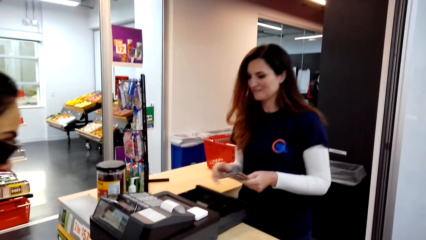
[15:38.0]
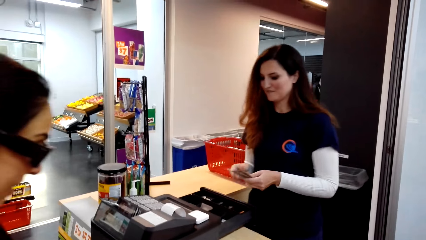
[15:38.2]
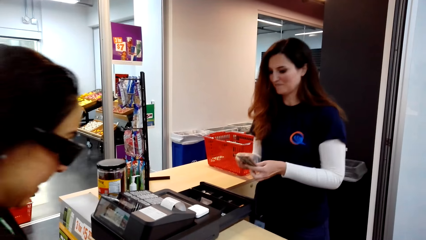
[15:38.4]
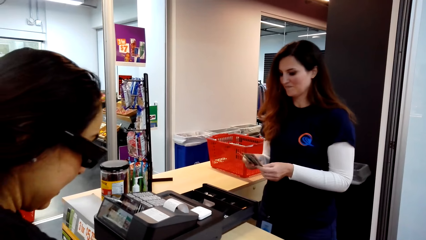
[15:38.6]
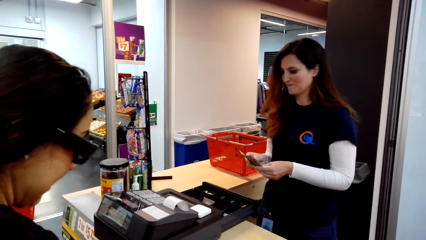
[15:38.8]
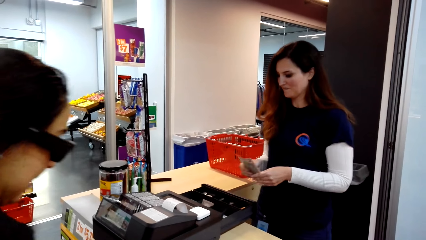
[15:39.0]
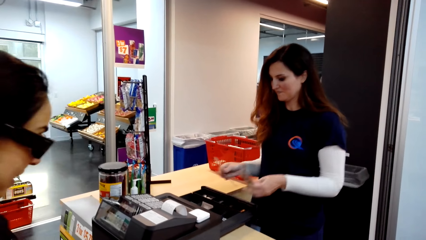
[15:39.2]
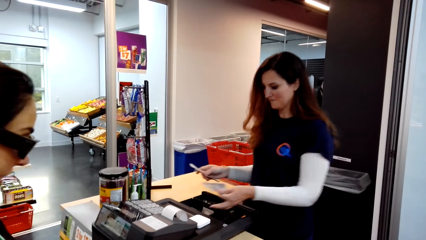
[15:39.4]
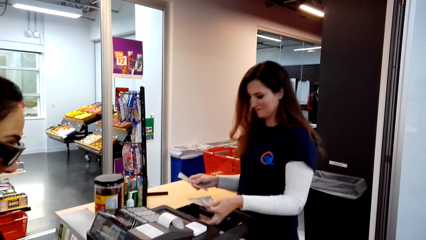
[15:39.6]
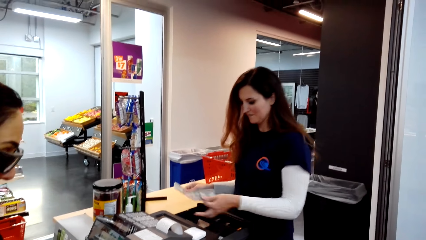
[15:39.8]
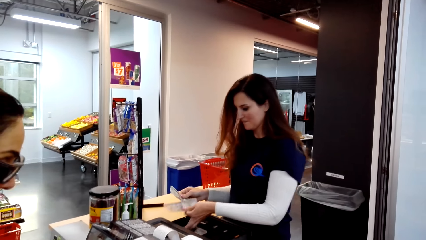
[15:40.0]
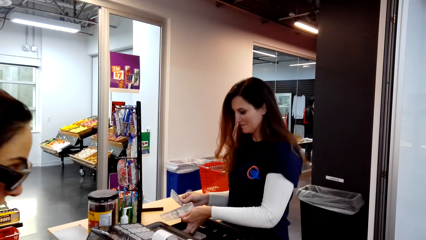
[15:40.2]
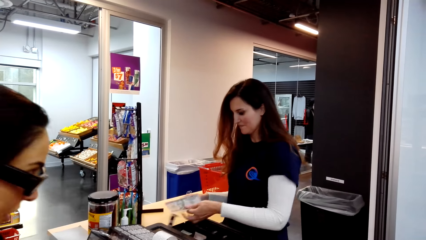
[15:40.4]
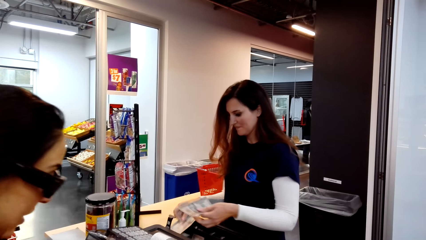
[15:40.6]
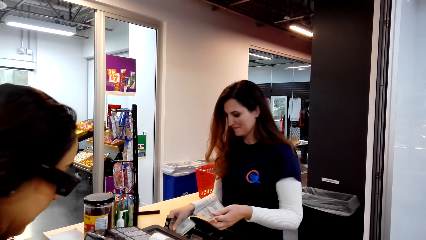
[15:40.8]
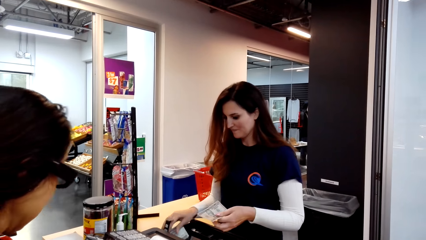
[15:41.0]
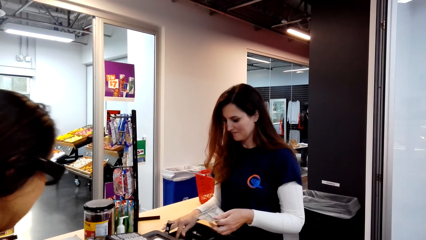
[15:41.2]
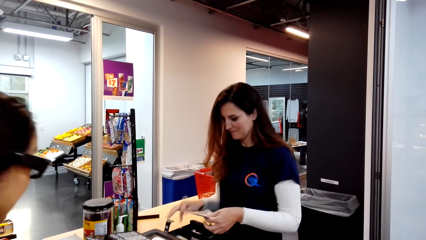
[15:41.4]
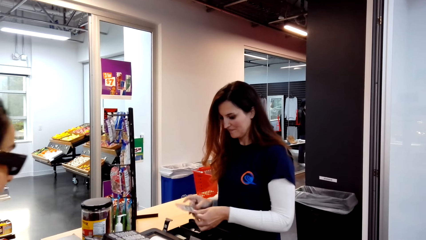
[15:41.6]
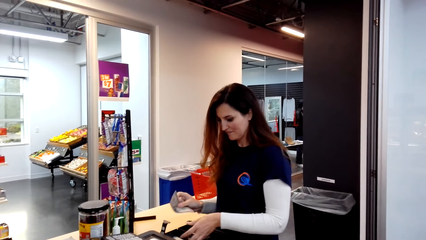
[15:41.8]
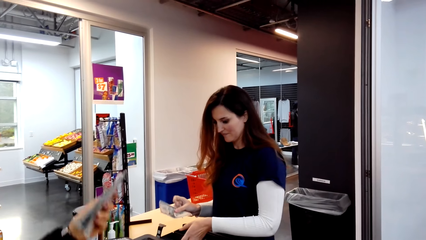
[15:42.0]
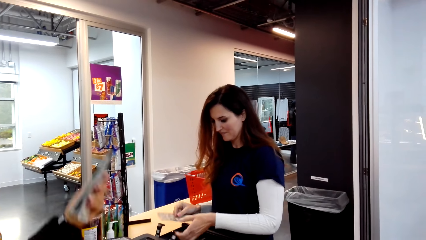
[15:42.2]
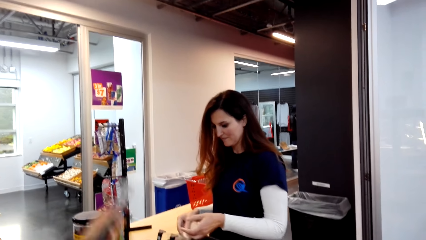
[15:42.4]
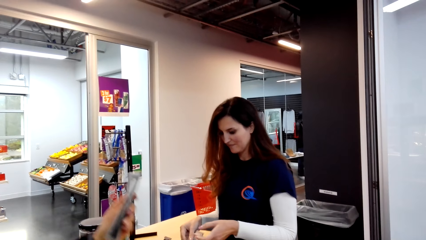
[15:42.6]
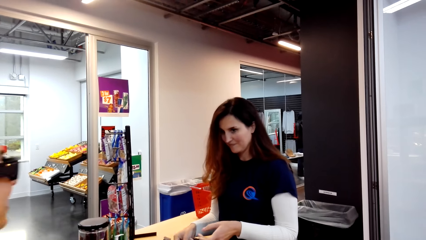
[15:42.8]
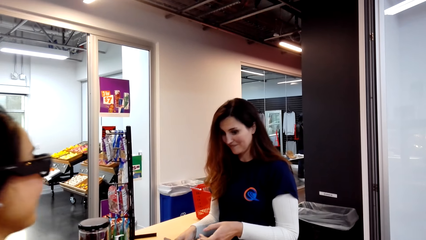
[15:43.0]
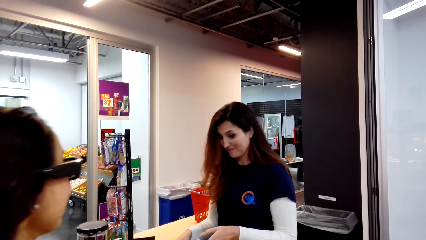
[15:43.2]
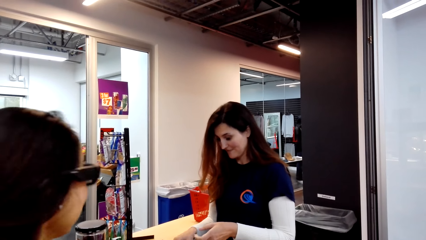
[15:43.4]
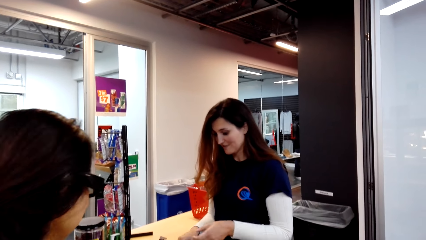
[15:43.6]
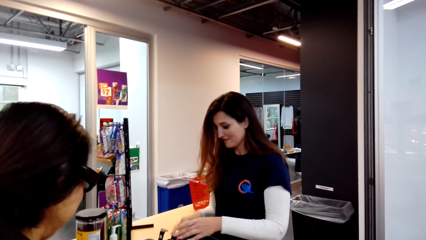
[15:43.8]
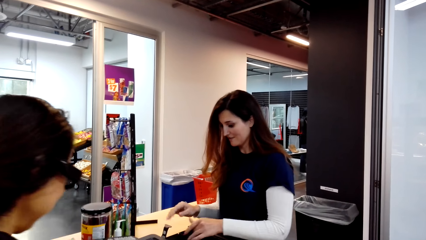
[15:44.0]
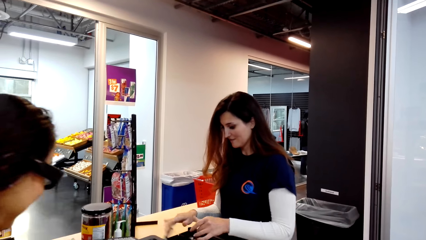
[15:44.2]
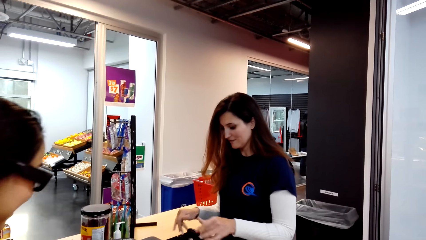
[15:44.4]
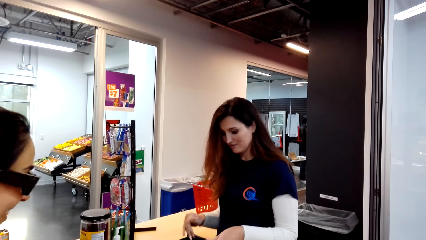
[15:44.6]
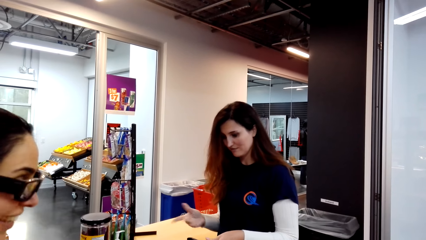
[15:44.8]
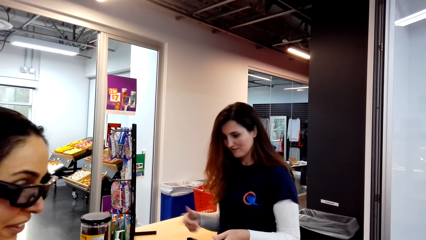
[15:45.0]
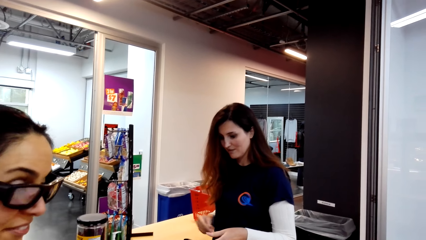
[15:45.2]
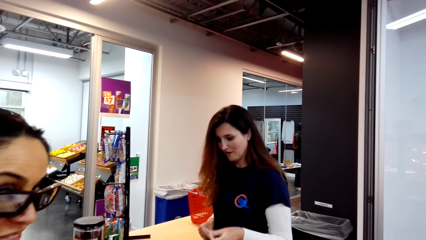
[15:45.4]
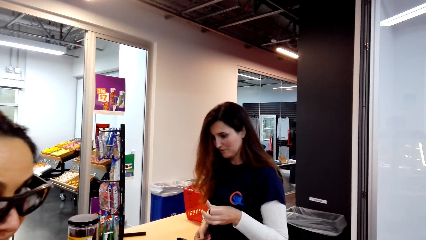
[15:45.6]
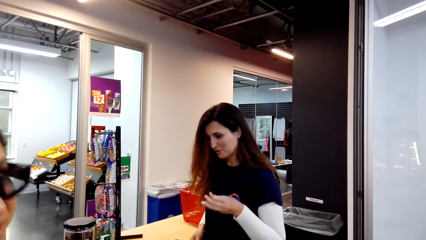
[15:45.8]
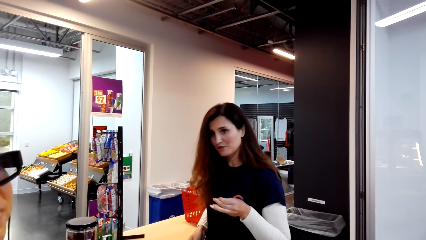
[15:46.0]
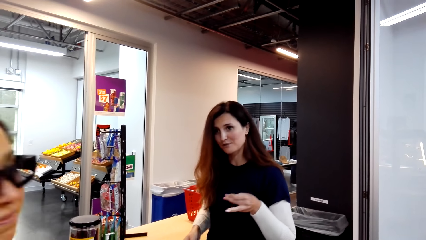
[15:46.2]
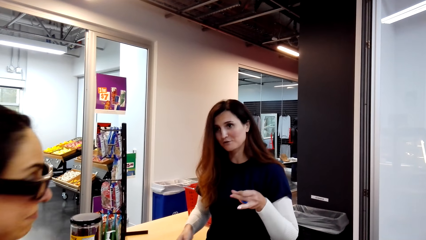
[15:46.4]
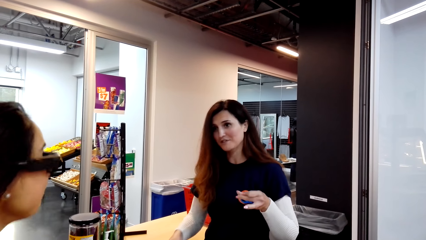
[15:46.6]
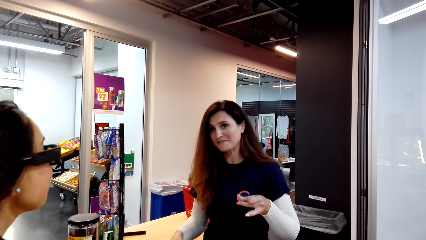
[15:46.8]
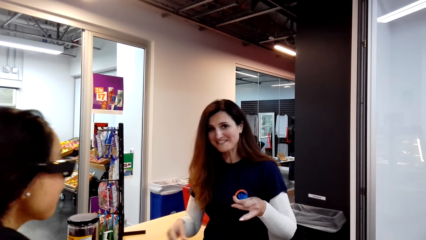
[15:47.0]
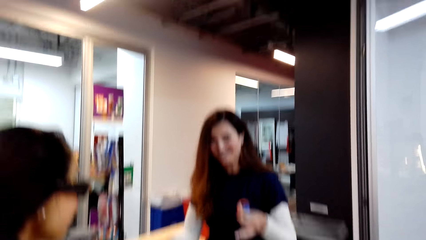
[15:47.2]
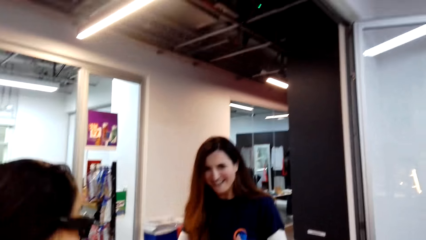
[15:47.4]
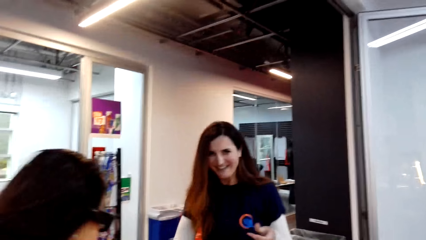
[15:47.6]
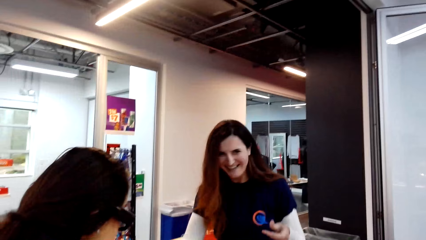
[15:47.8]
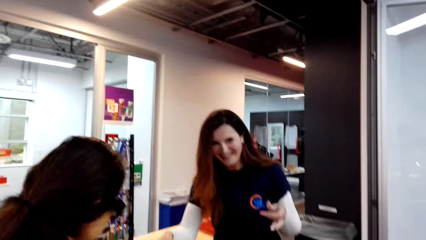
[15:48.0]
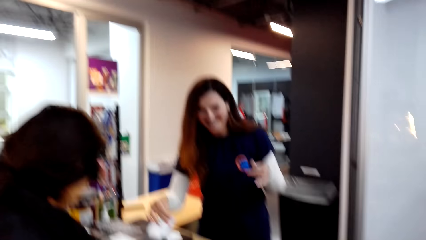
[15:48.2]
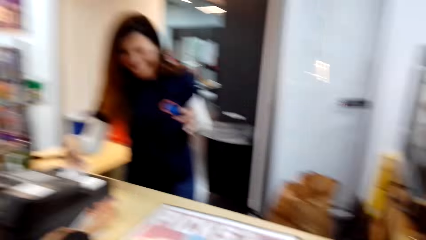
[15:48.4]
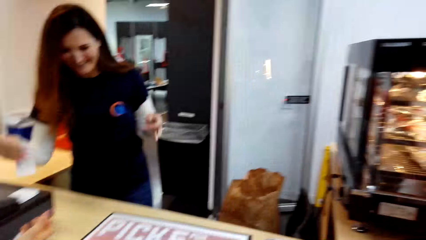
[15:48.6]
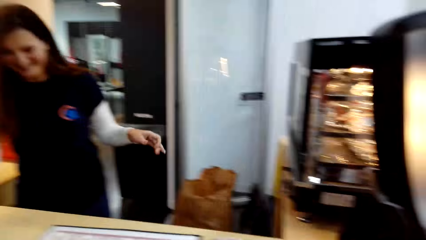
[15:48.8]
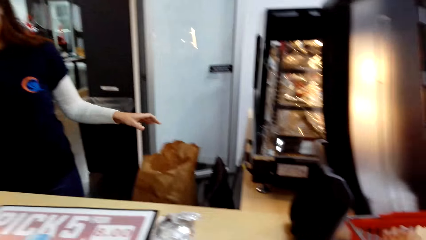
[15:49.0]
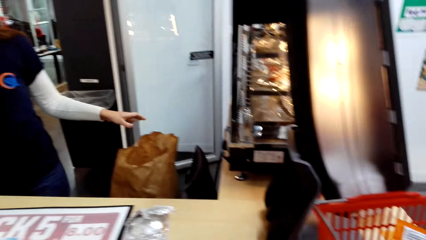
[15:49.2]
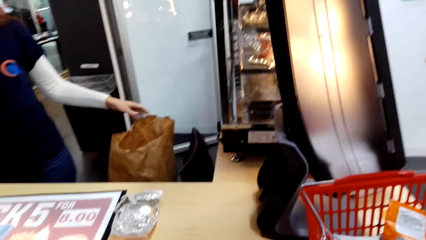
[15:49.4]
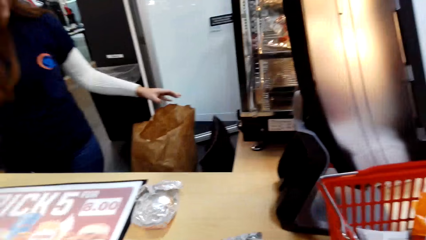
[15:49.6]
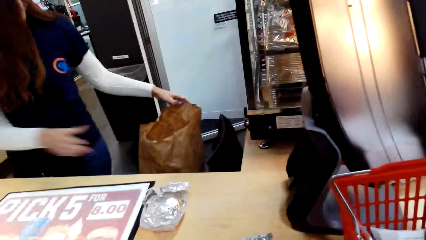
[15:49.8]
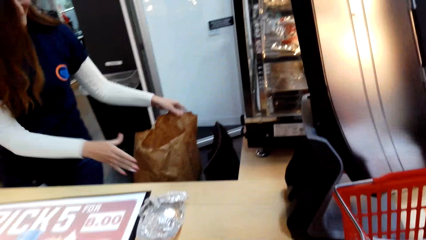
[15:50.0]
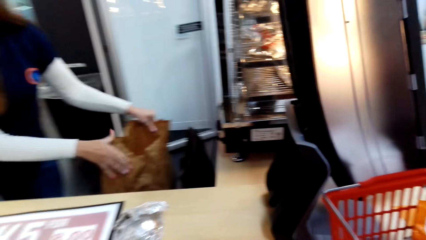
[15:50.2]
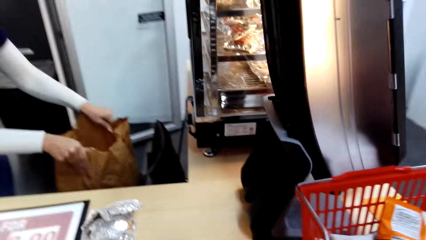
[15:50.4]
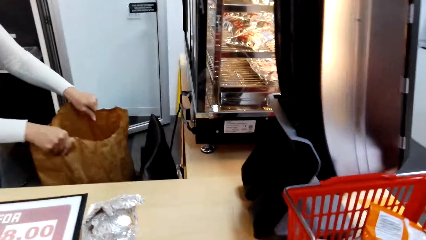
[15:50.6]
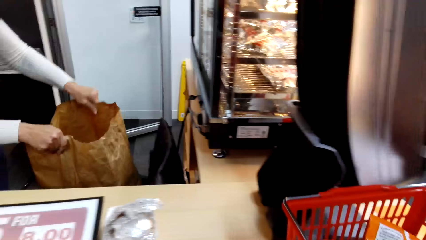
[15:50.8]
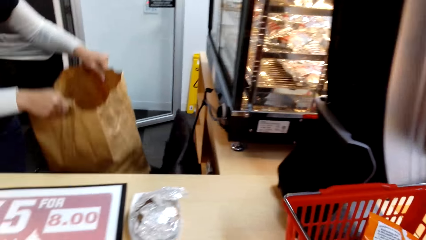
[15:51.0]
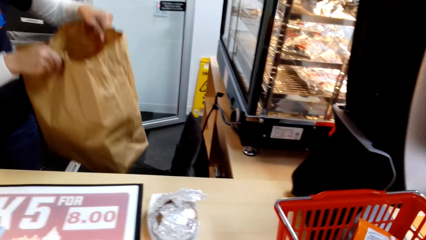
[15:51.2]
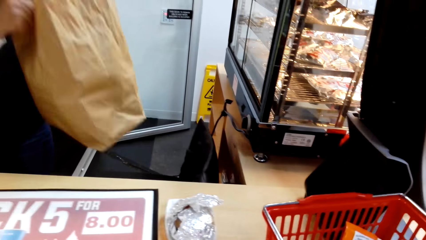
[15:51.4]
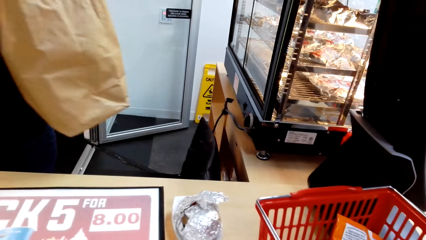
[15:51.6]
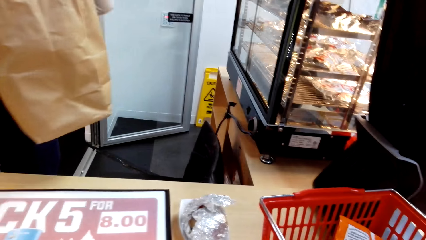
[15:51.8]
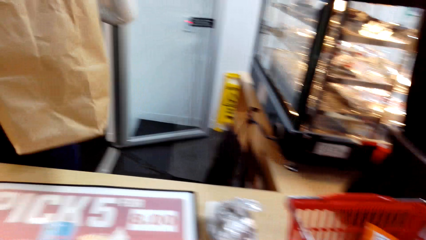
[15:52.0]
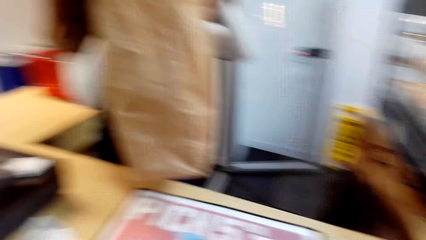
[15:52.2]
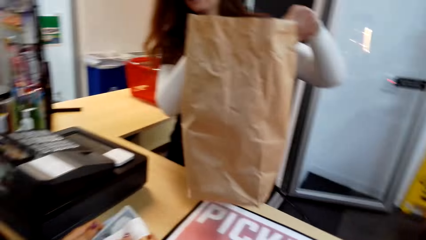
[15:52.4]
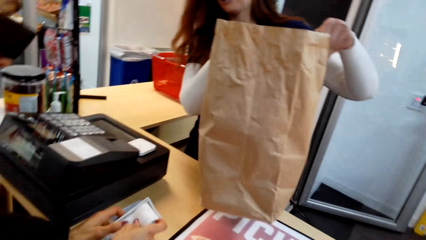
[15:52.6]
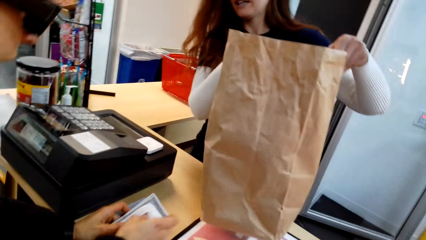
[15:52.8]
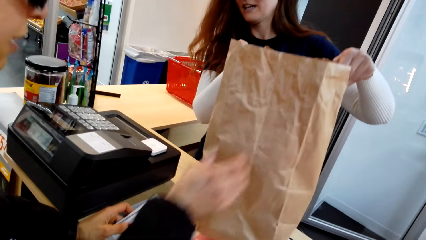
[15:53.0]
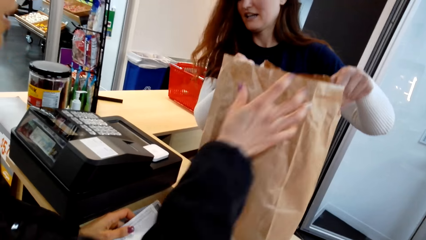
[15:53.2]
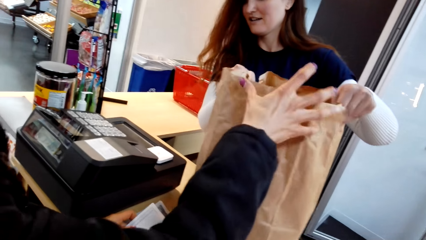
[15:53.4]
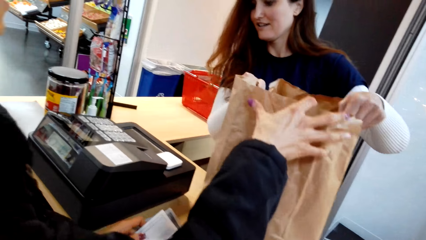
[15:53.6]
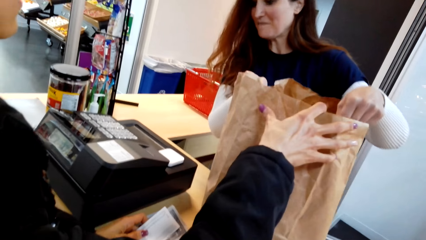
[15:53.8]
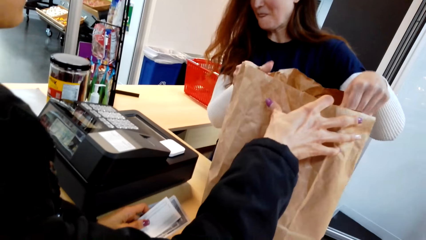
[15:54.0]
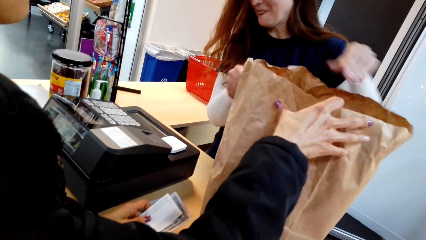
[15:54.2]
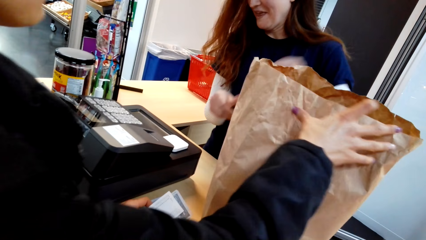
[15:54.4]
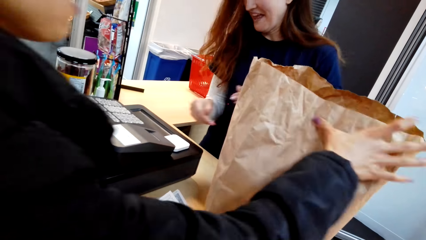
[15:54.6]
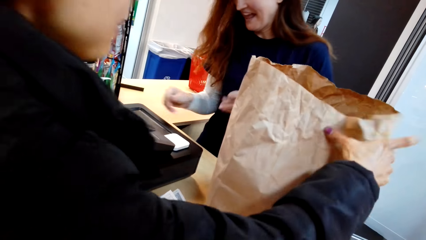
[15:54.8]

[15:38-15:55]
The woman converses with the cashier. The cashier puts money in the machine. The woman scans the money. The cashier talks to the woman. The cashier picks up a paper bag with goods. The cashier gives the woman the bag with goods.
